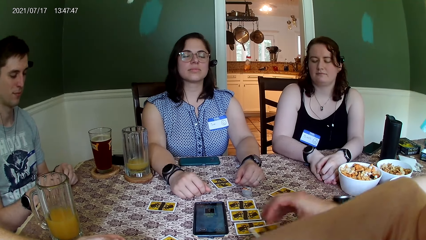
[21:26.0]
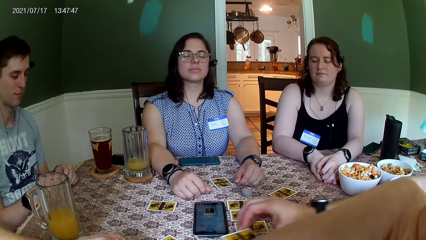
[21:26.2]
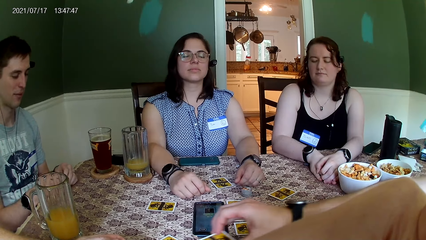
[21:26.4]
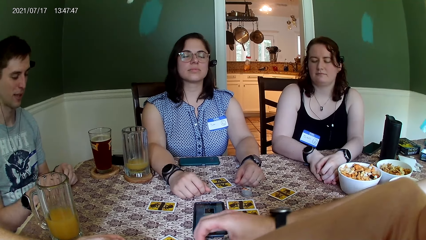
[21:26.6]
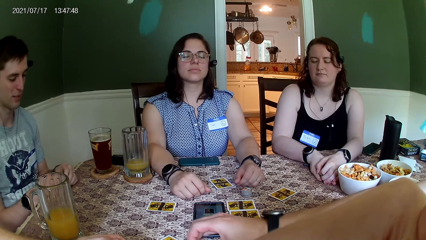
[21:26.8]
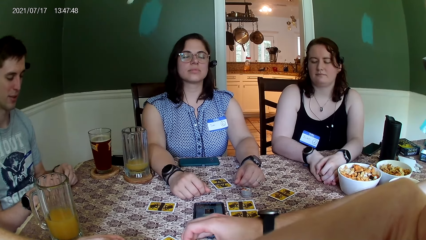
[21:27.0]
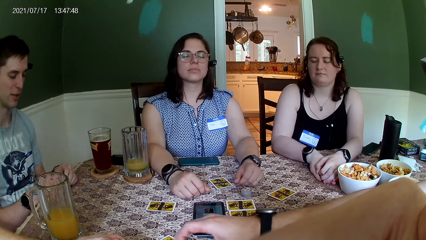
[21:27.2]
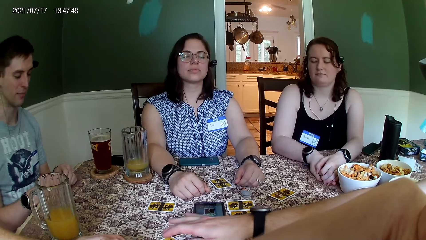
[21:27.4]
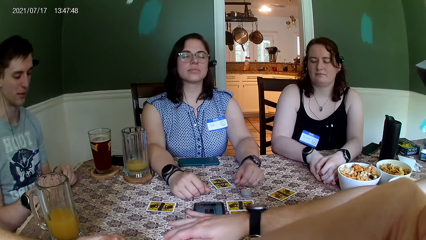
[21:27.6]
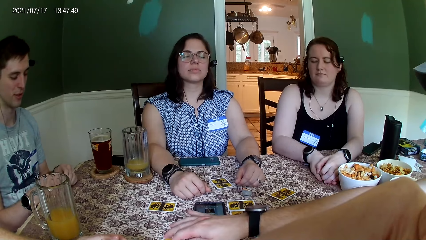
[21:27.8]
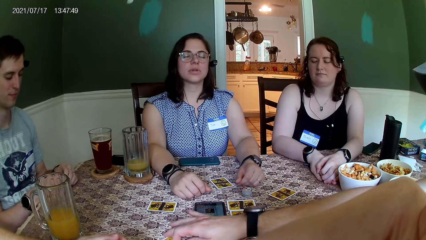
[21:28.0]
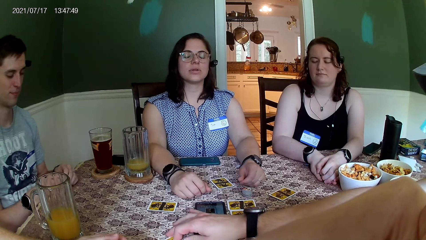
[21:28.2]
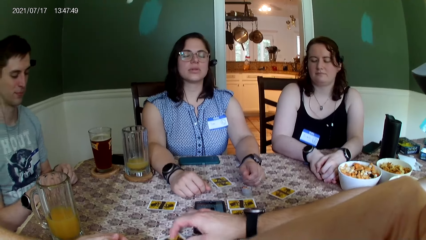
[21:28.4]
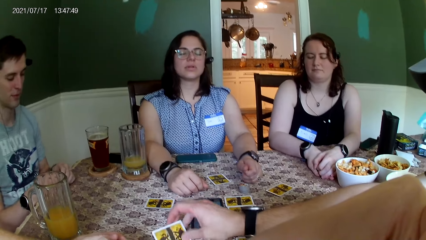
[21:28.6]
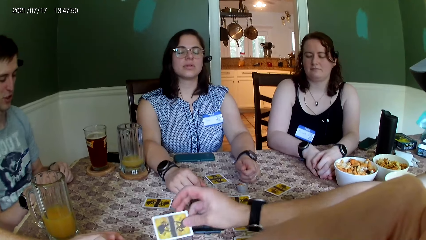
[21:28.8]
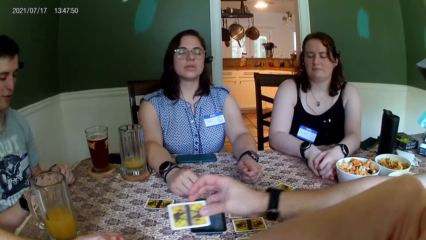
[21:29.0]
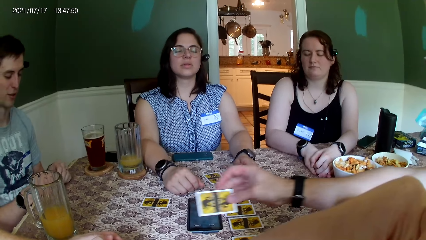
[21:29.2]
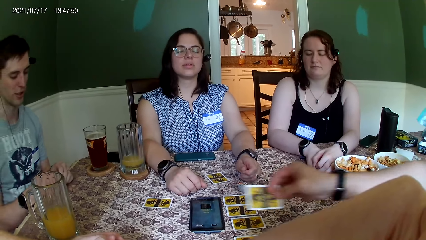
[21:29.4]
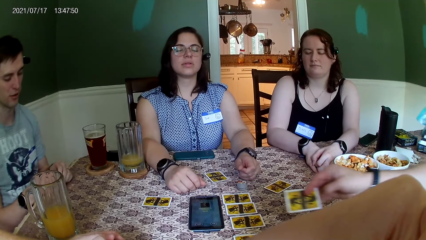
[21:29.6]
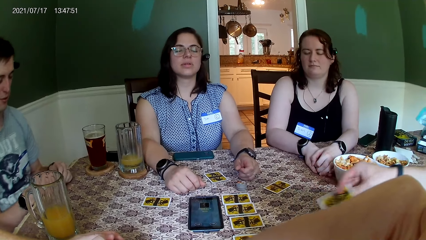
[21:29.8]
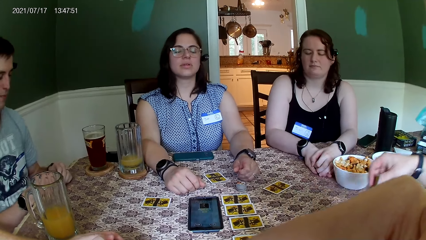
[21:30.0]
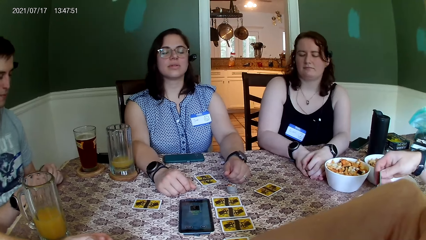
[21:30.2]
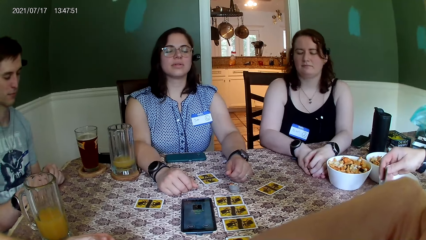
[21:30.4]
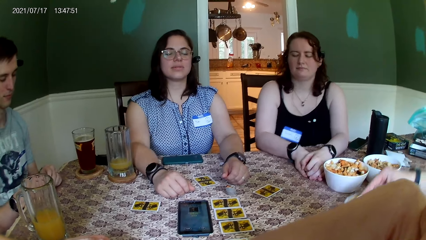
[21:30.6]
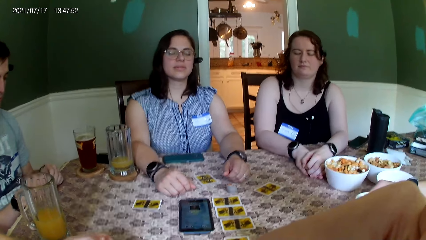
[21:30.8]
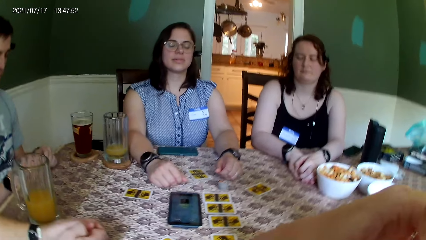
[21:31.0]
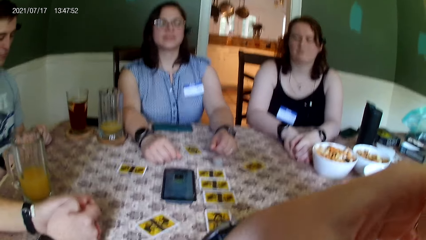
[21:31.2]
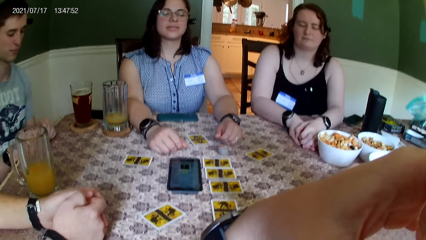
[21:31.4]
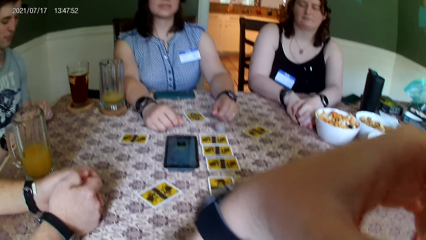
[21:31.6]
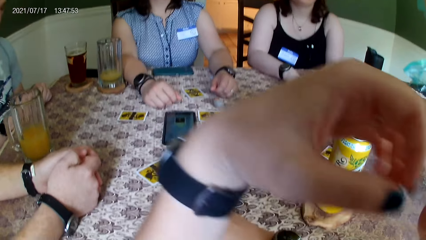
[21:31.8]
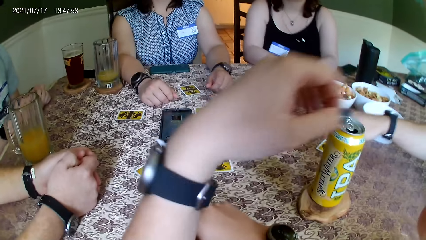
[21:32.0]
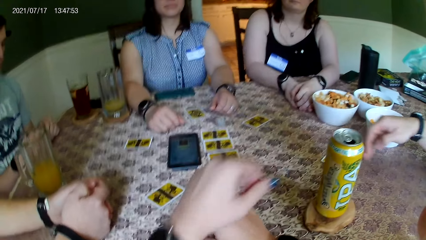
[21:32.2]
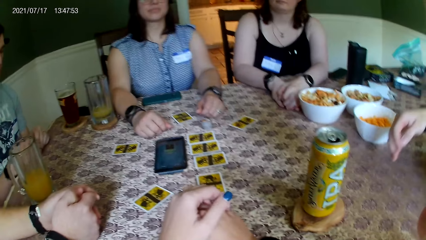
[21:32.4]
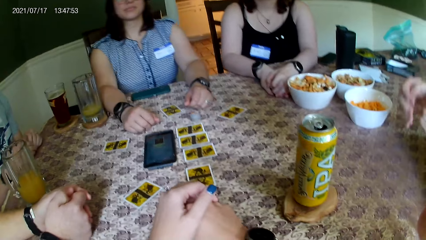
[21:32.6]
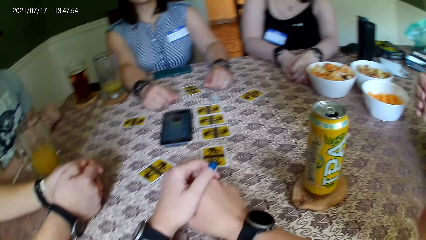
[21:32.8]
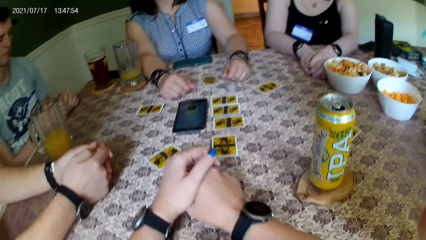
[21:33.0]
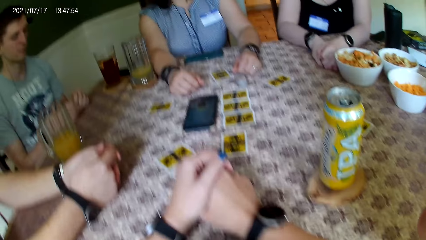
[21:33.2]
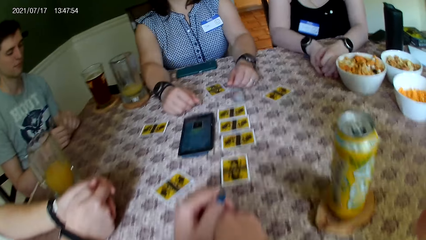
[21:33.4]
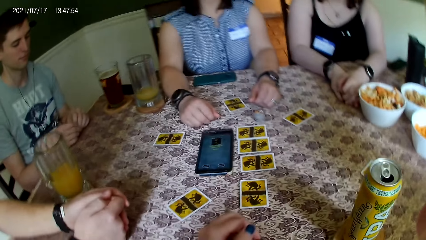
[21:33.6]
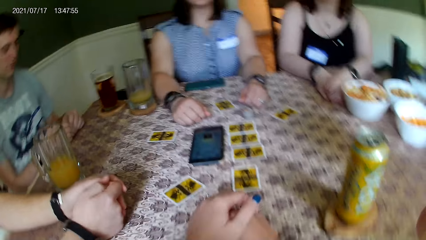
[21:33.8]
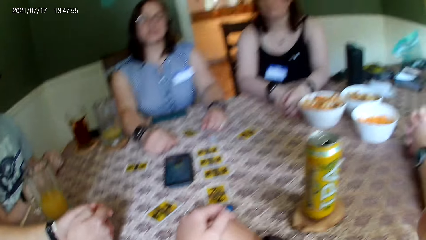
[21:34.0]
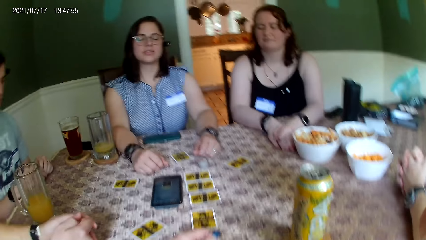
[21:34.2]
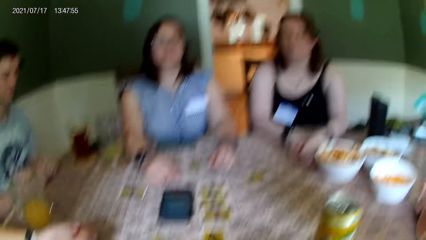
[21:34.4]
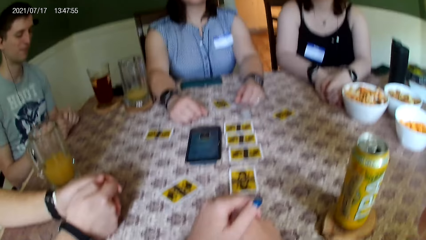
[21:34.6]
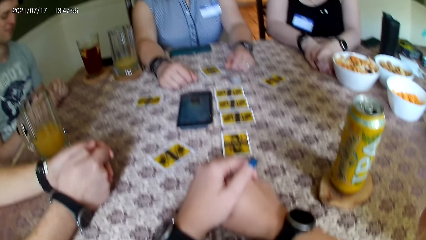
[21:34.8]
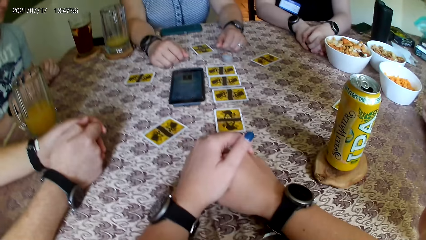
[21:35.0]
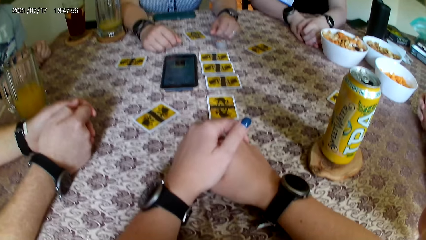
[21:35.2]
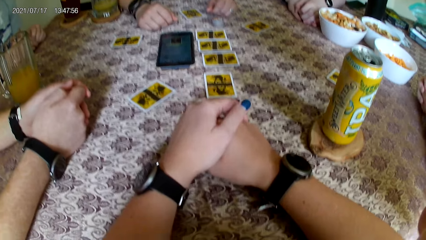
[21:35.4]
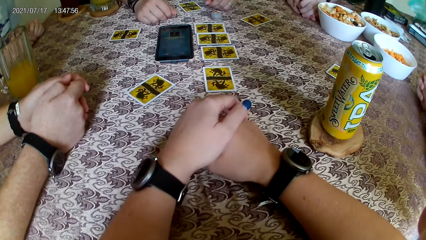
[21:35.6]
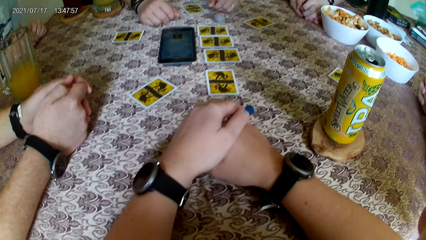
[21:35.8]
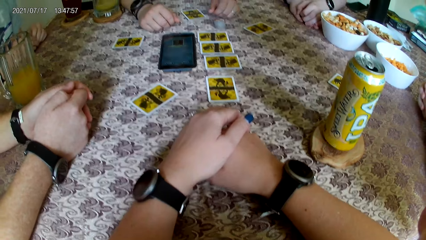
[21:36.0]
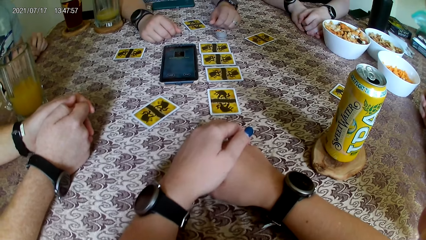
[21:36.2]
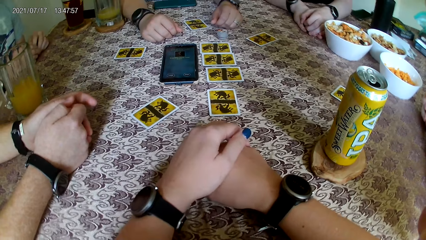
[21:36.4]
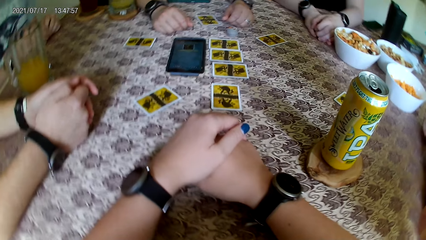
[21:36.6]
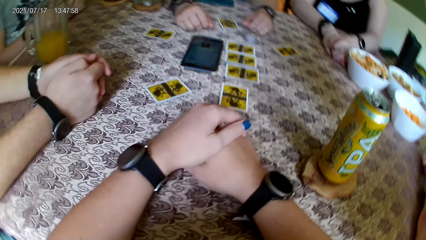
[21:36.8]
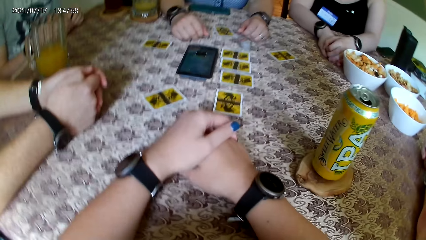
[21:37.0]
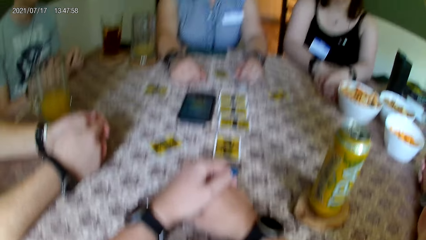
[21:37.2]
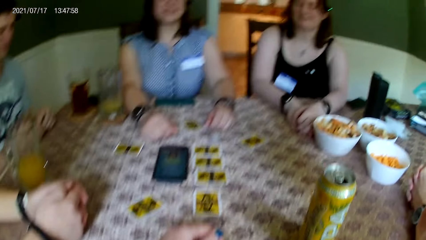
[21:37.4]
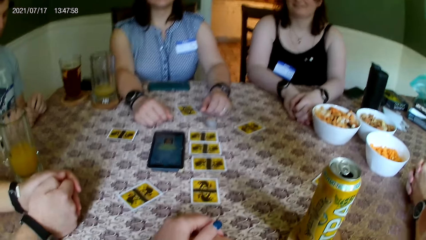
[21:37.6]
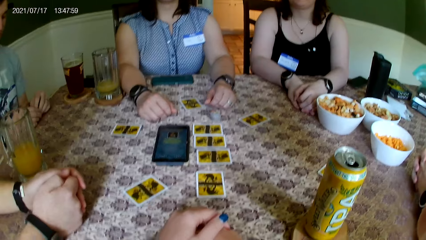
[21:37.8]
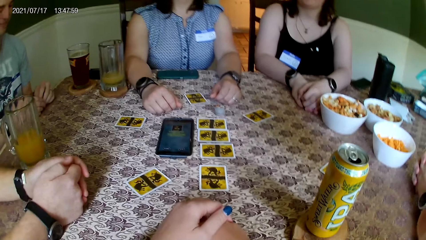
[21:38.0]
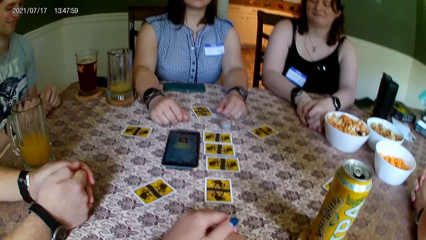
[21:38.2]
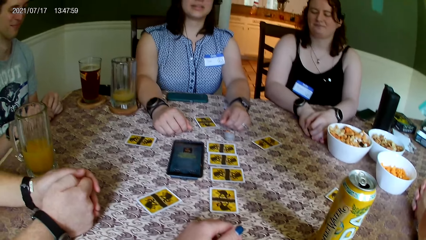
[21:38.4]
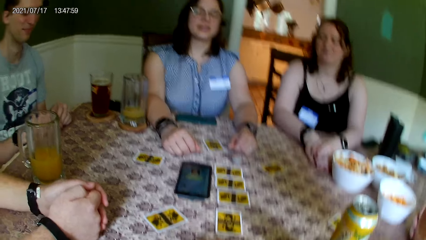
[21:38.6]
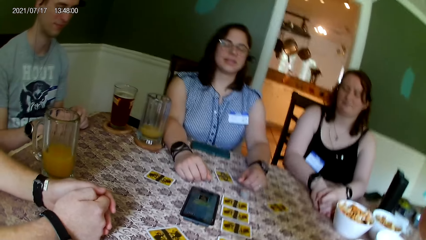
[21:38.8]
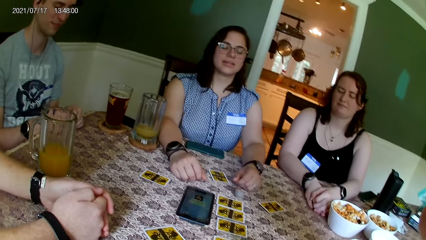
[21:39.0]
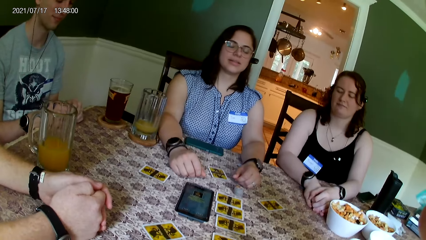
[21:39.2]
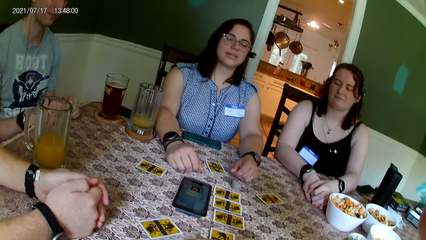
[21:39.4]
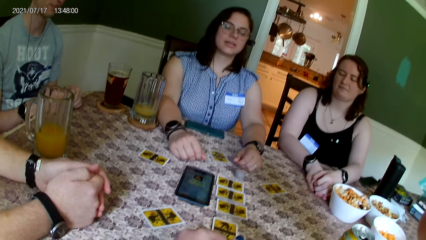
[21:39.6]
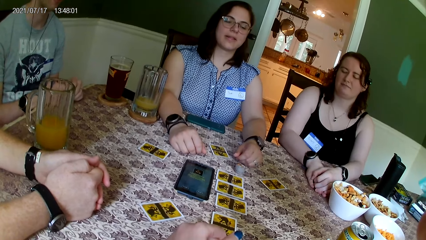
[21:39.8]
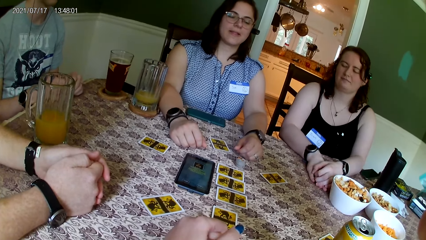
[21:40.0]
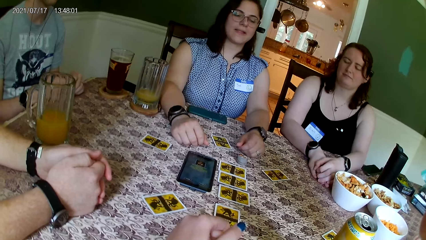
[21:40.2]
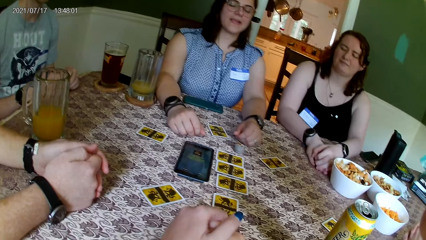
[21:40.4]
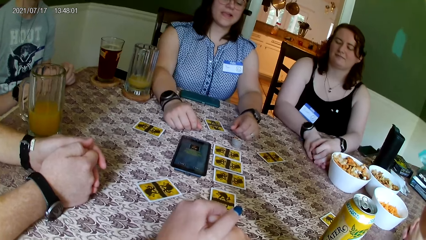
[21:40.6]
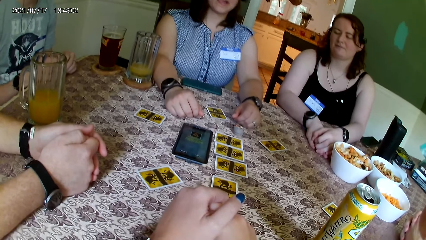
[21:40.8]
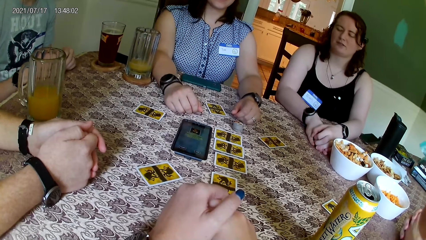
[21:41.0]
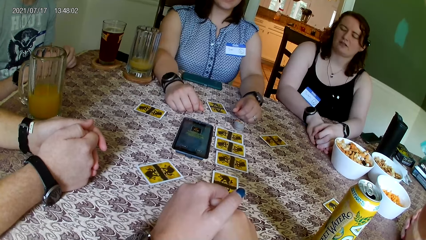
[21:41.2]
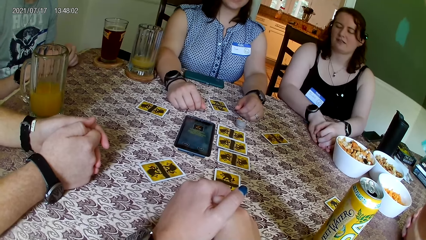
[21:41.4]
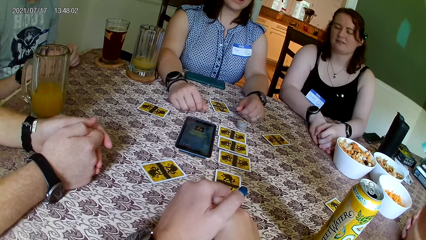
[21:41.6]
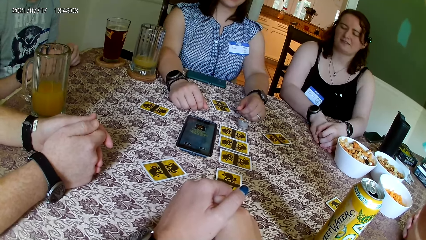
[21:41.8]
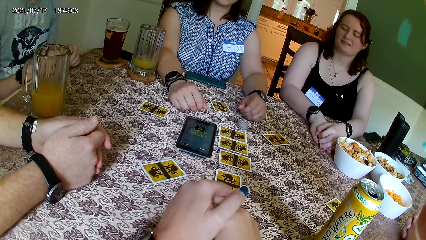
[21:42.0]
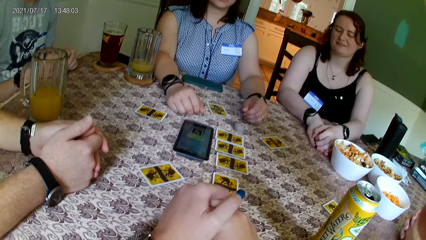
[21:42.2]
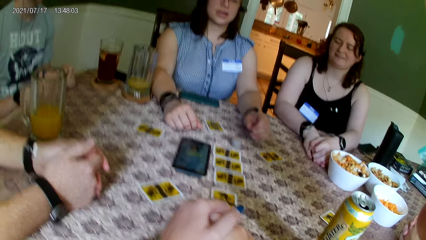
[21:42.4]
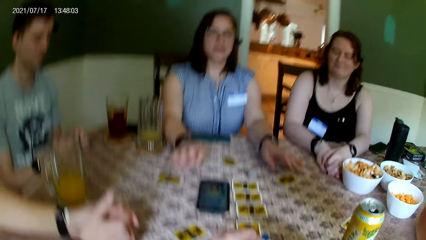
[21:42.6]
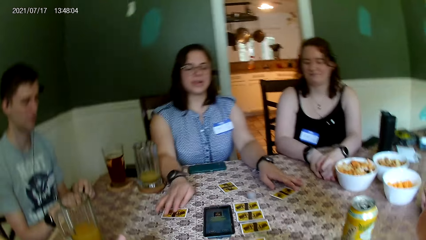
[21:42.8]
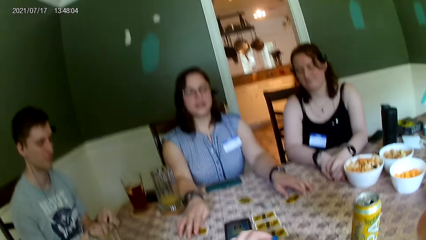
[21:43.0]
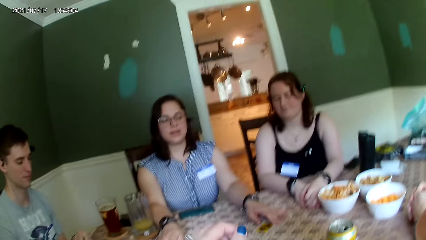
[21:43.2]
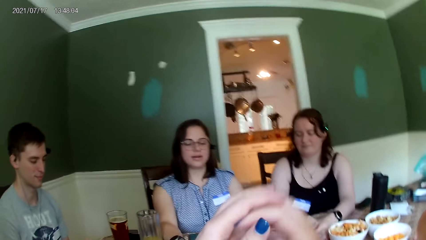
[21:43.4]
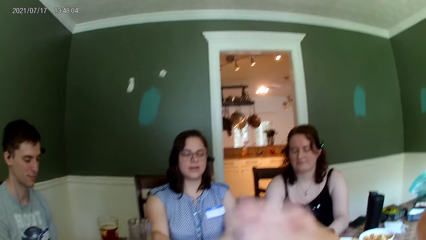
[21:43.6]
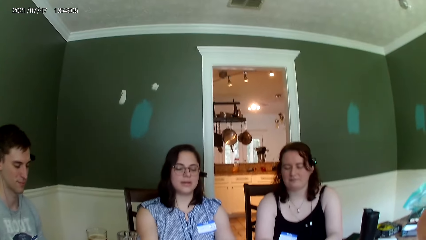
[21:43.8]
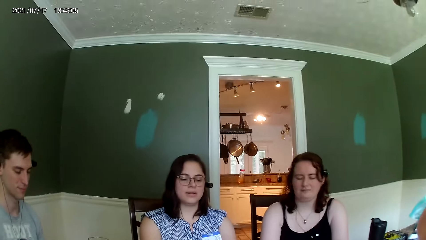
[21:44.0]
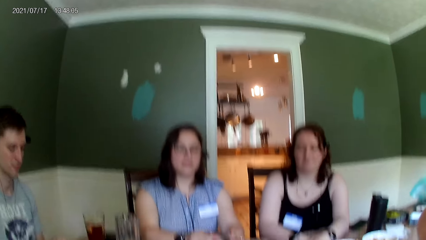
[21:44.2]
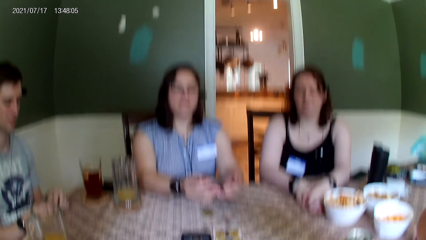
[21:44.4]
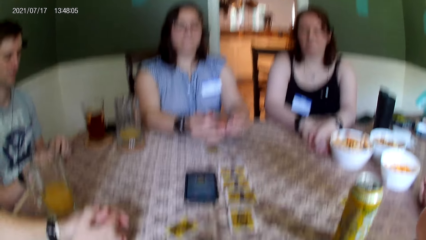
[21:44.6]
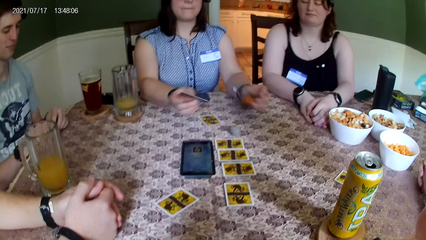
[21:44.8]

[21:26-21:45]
A man moves a card on the table with his right hand. The man picks up a card from the table with his right hand. The camera wearer stares at three people. The man places down a card. The camera wearer stares at the three people. They stare at the table. They stare at the three people. A woman picks a card from the table with her right hand.
